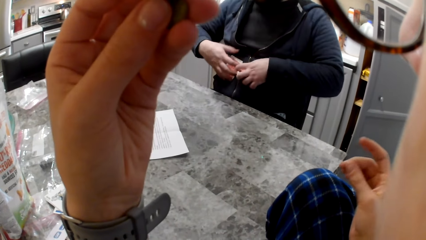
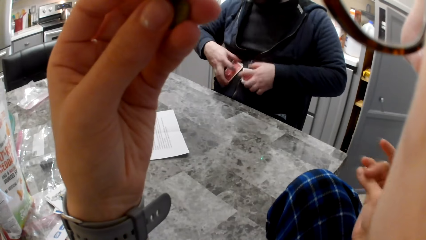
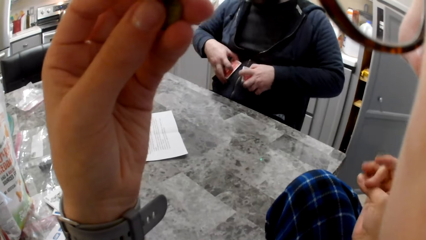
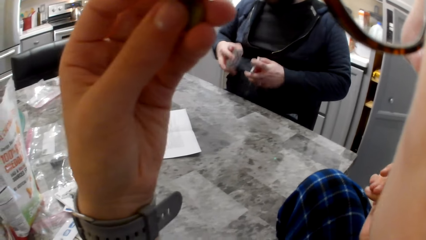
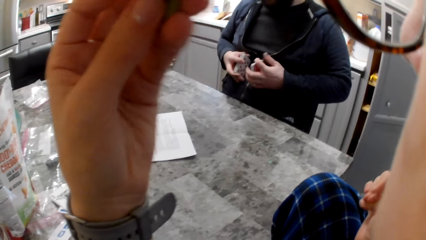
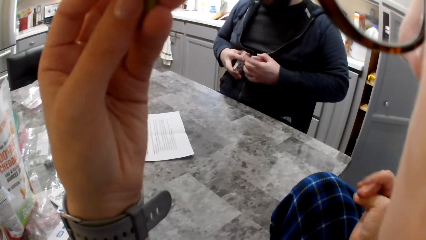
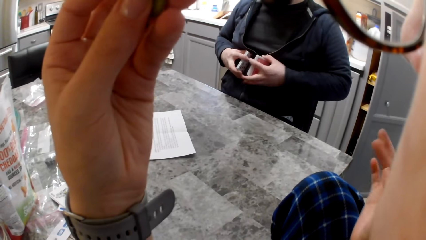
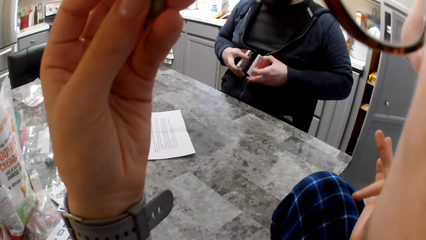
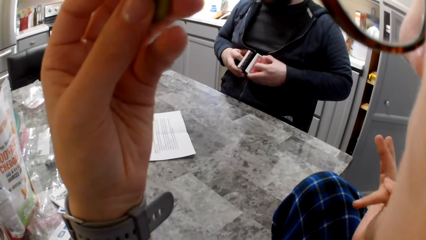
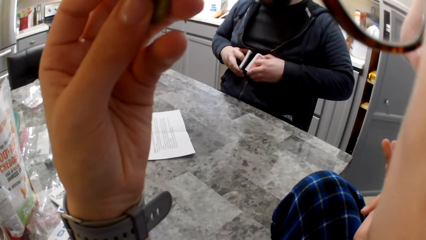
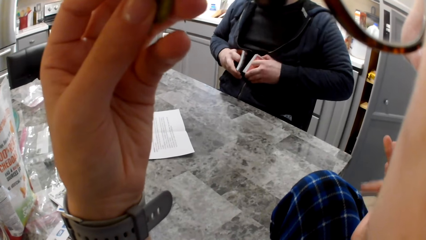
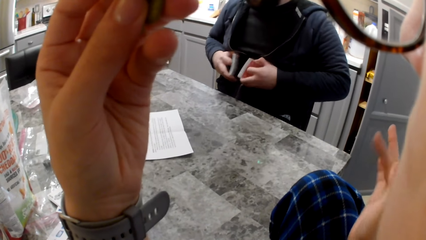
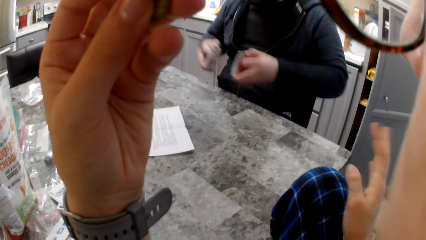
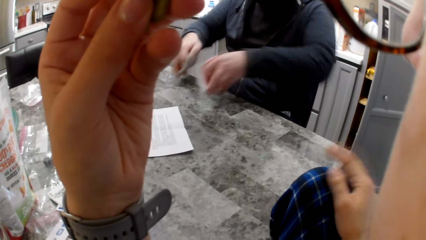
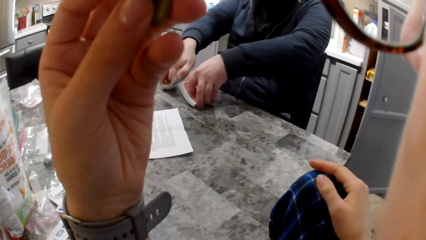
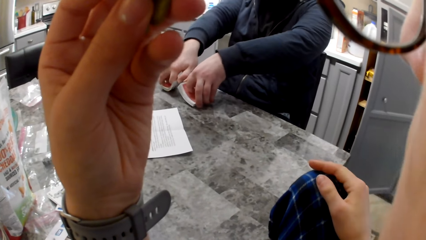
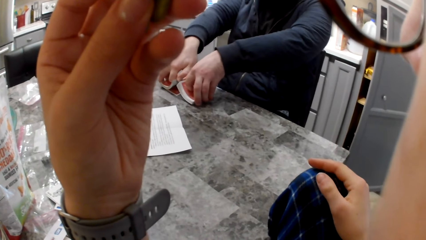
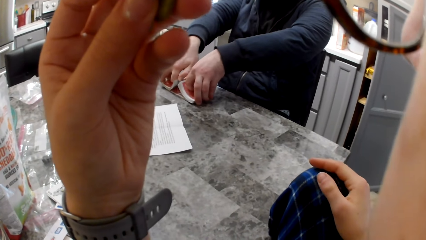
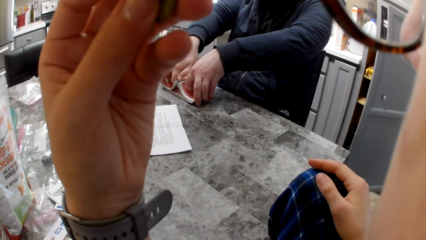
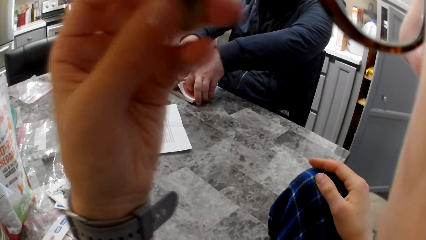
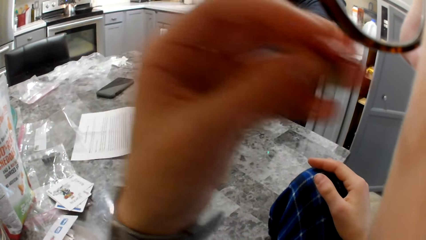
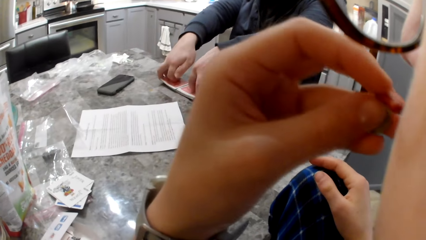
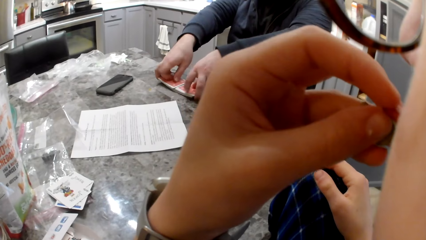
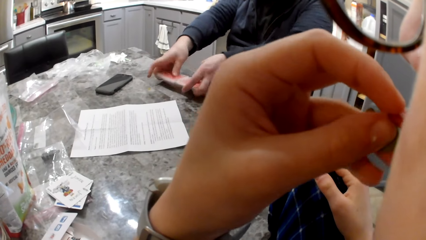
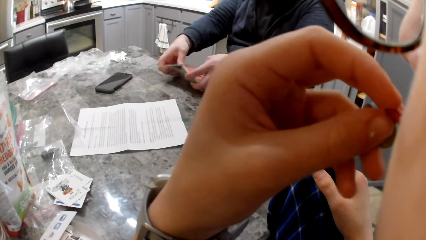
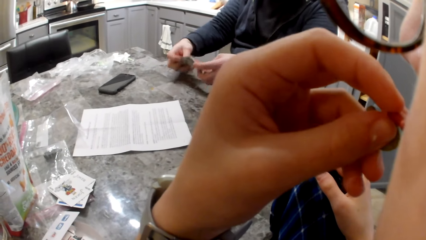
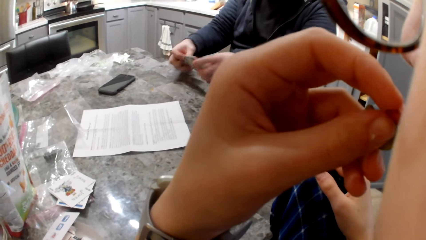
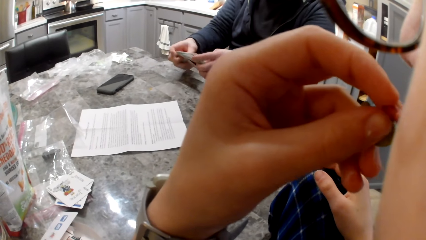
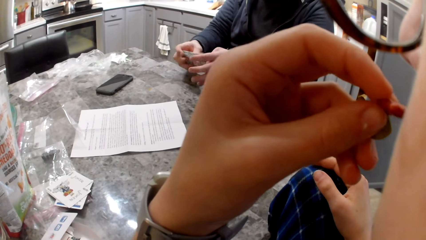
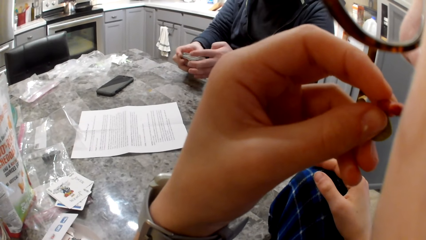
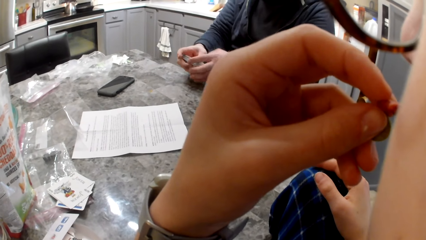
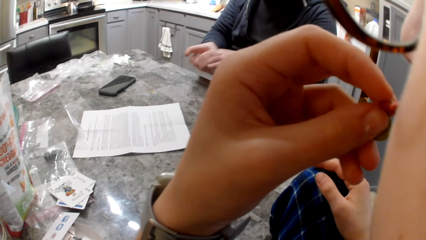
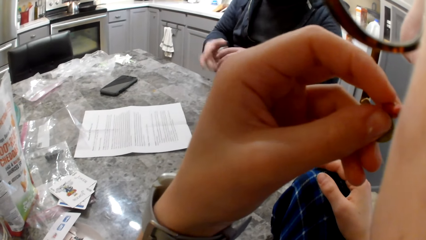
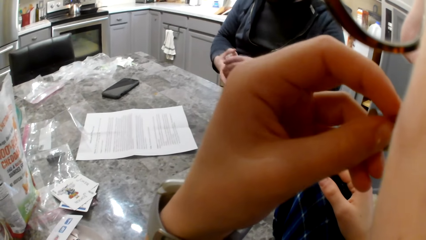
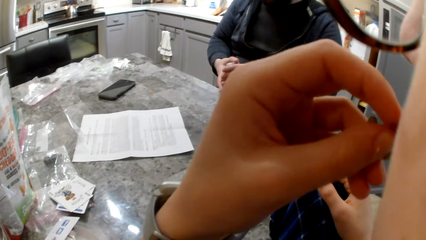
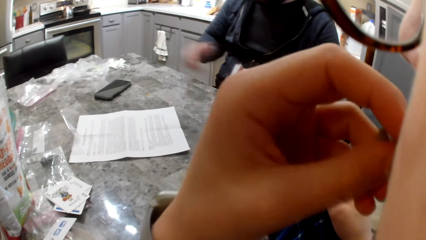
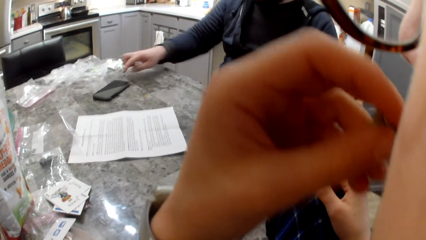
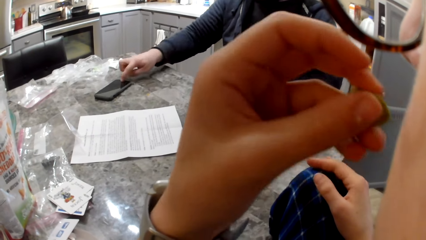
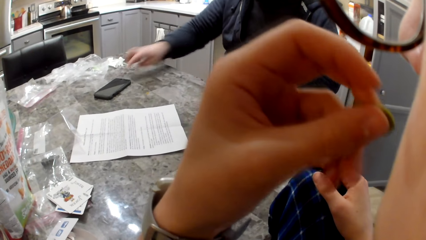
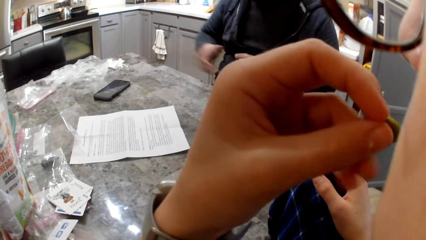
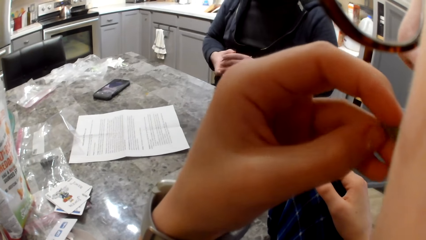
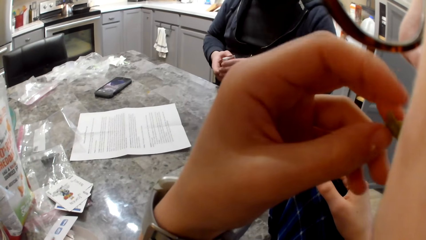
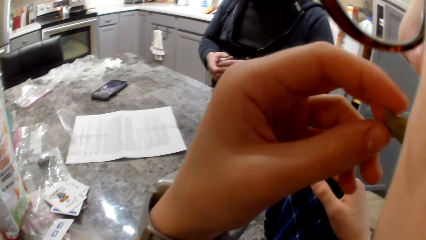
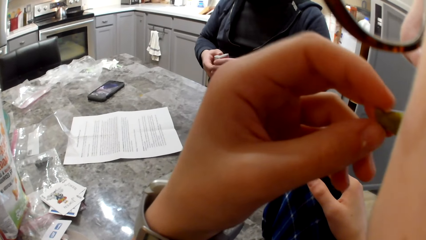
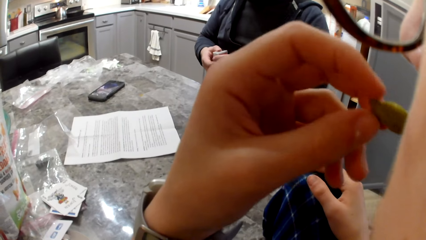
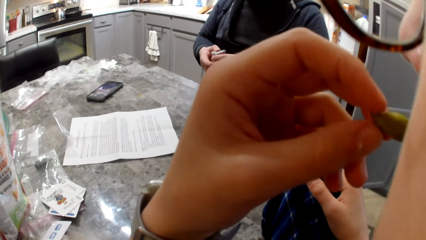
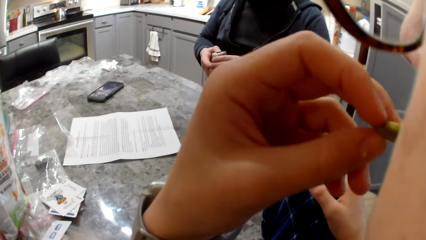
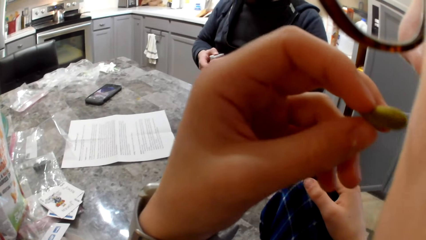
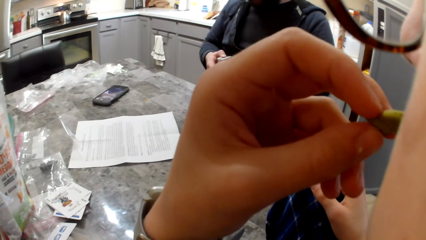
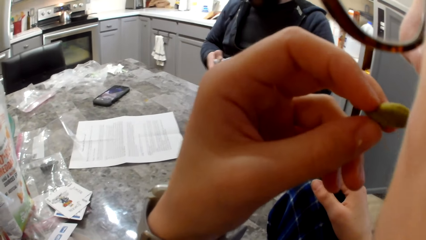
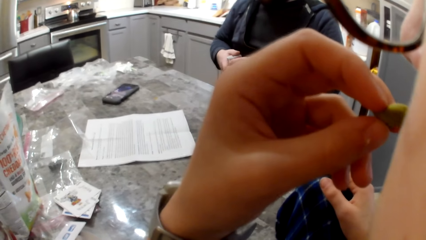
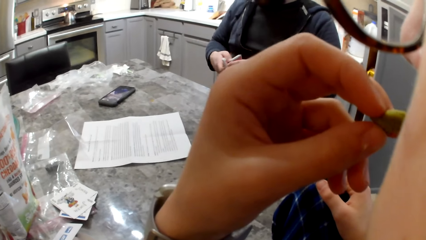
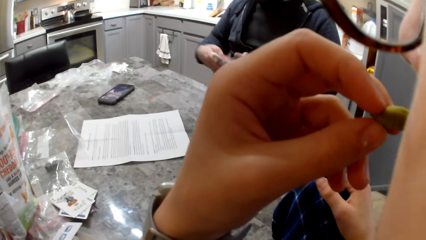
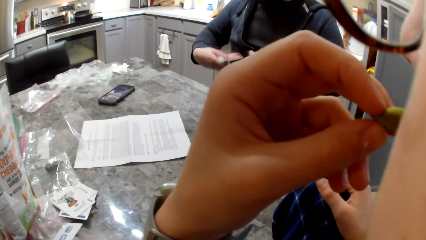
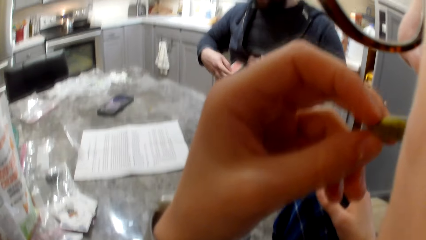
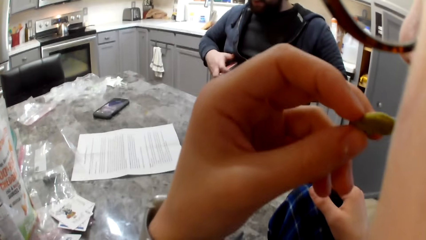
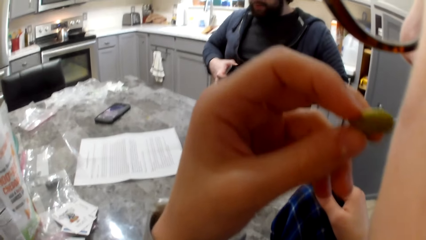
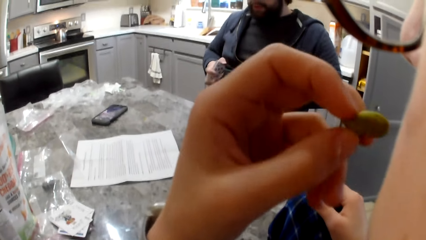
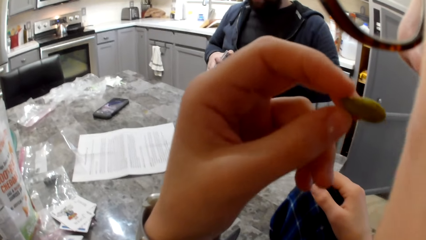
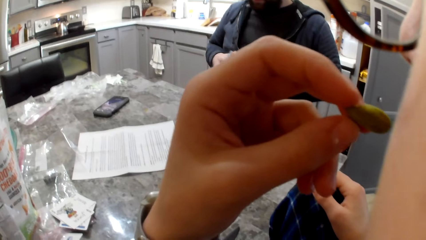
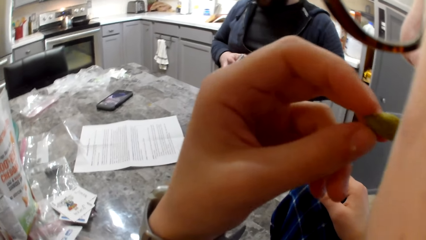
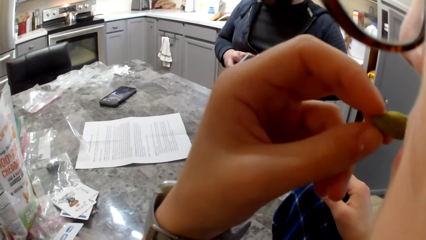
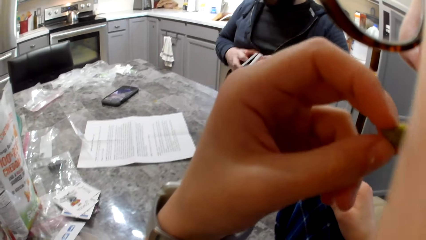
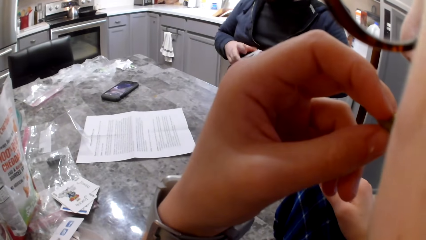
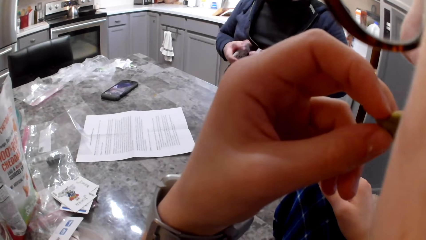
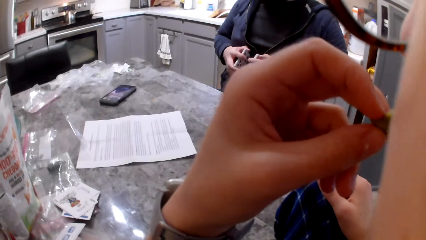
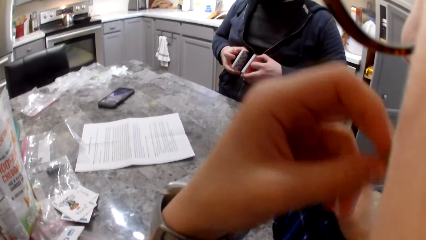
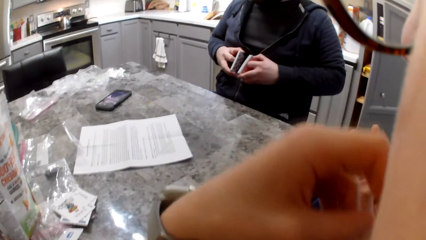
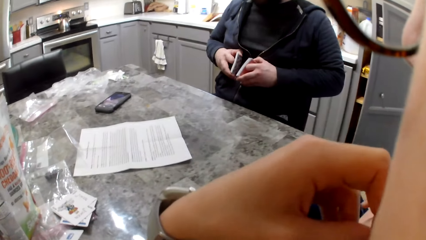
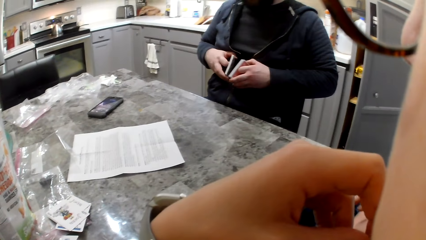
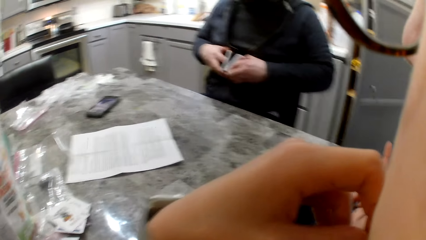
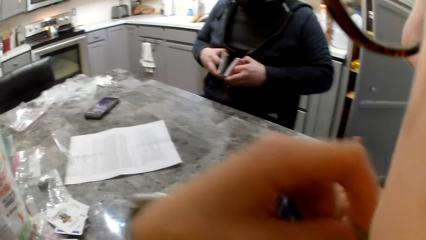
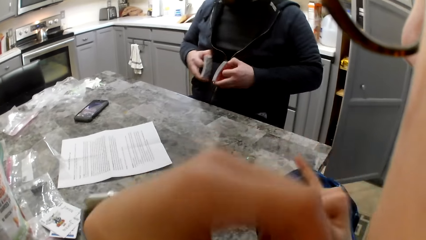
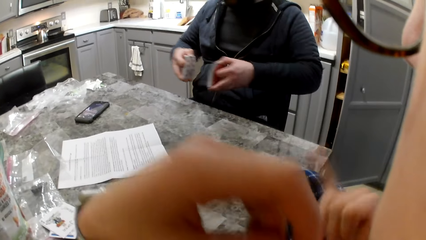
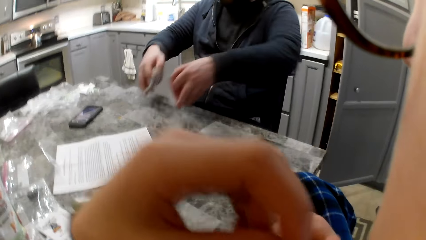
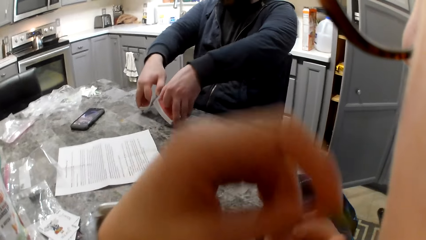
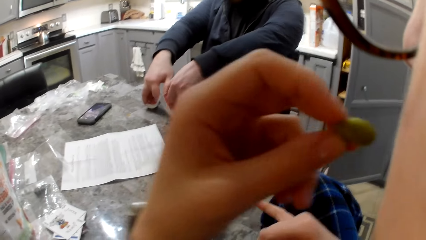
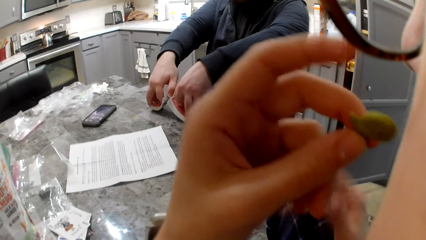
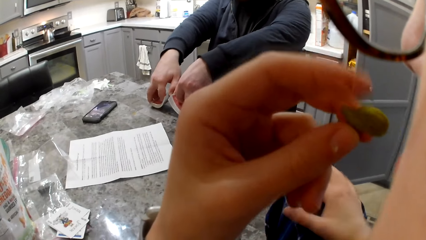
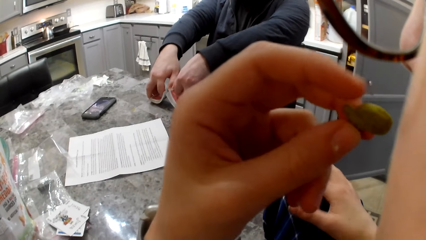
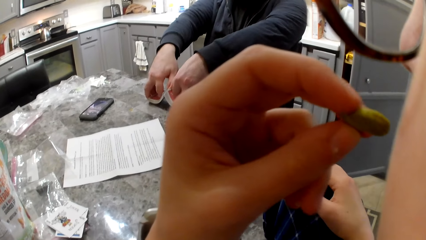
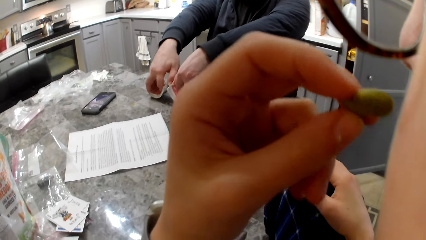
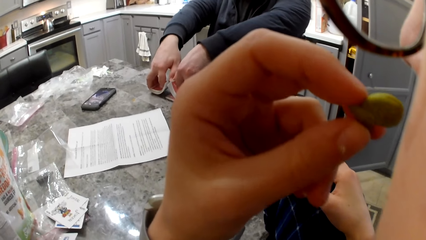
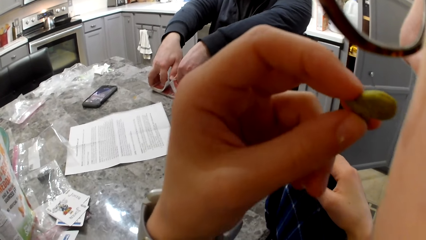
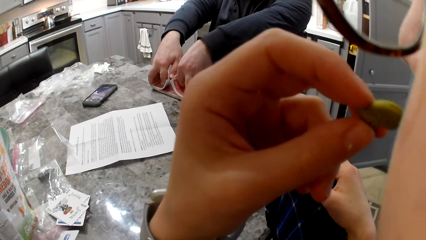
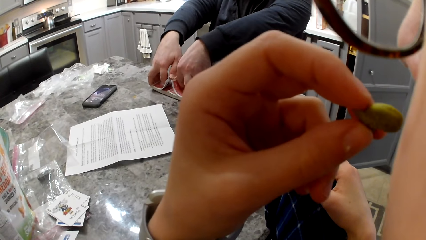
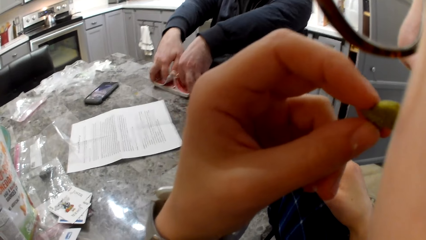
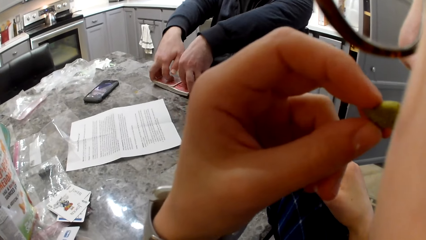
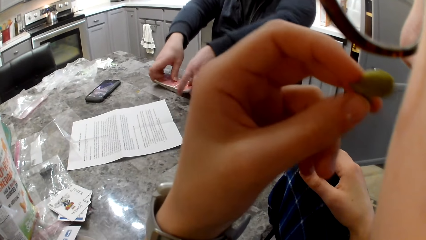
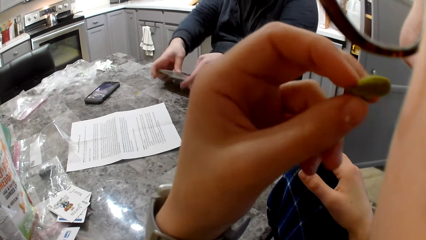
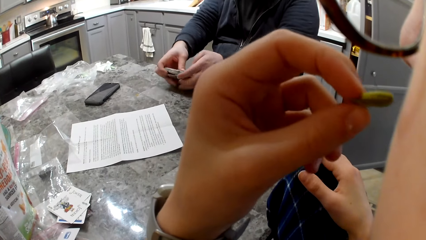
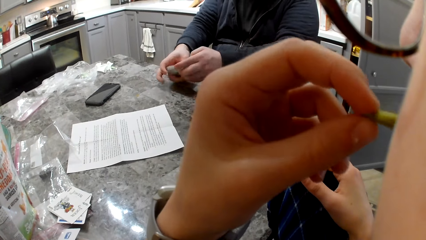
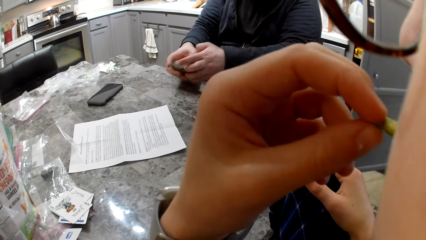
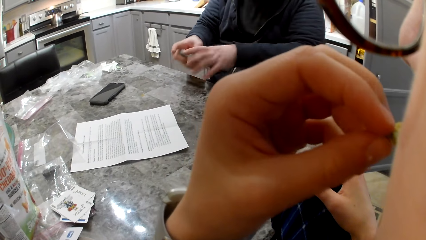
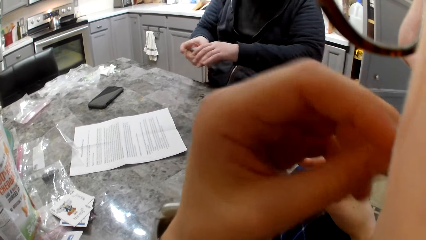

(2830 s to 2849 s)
The camera wearer moves her fingers. A man shuffles the cards on the table. The camera wearer eats the cheddar chips. She presses the phone on the table. The man operates his phone, divides the cards and shuffles the cards on the table. The camera wearer eats the cheddar chips.
